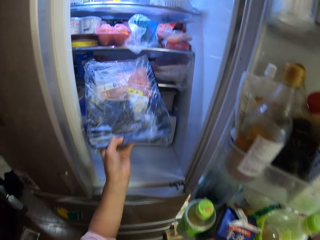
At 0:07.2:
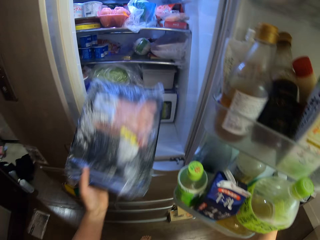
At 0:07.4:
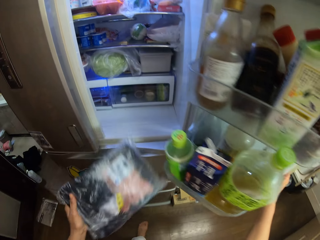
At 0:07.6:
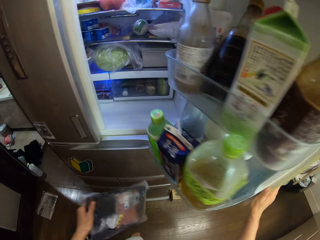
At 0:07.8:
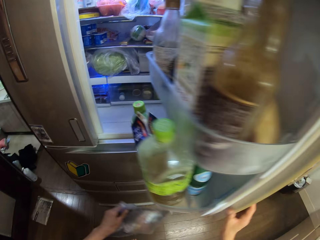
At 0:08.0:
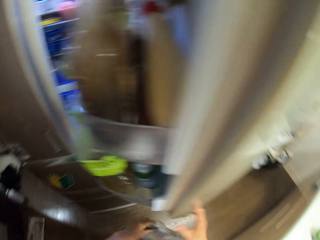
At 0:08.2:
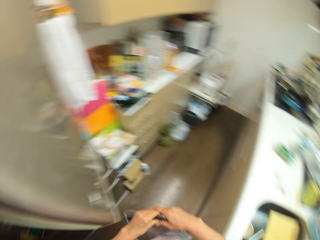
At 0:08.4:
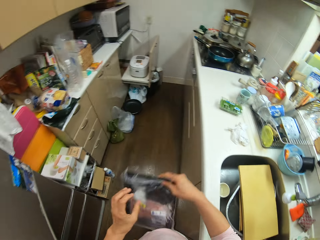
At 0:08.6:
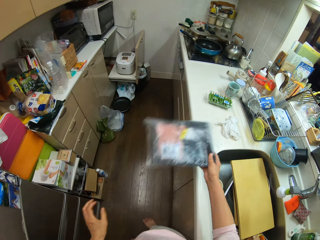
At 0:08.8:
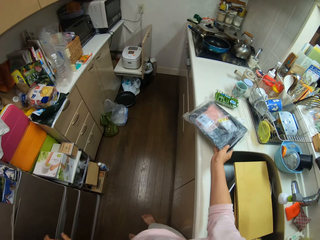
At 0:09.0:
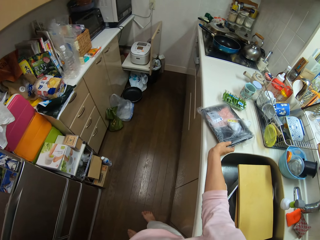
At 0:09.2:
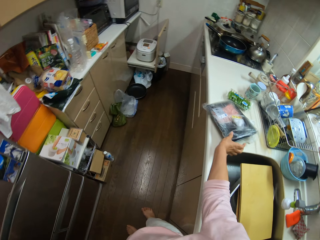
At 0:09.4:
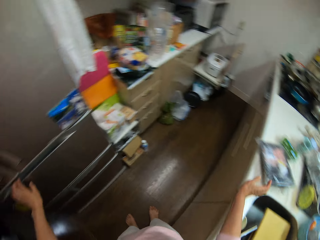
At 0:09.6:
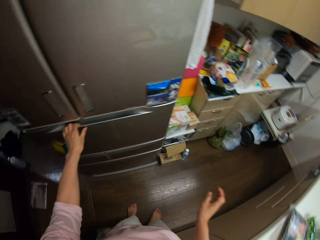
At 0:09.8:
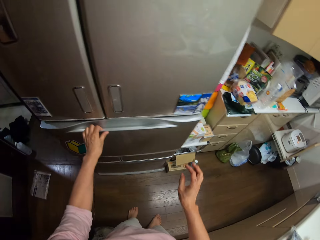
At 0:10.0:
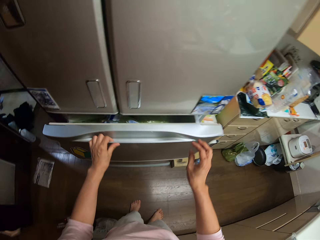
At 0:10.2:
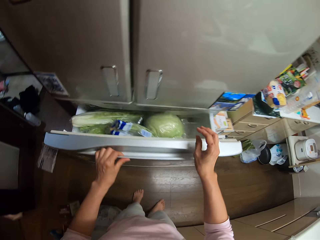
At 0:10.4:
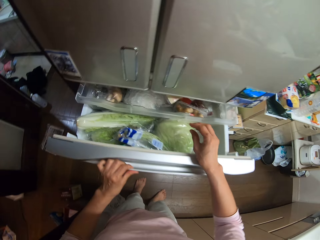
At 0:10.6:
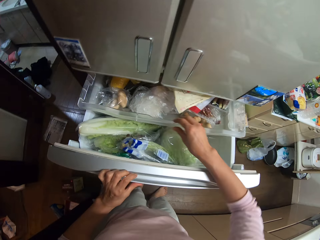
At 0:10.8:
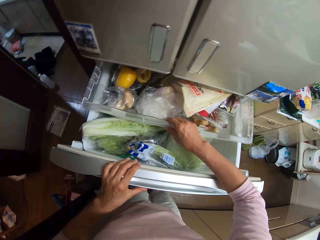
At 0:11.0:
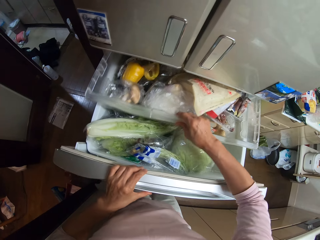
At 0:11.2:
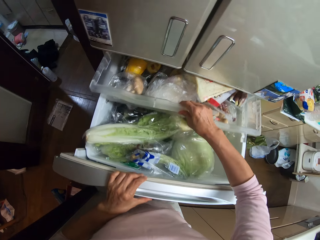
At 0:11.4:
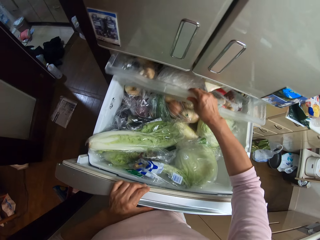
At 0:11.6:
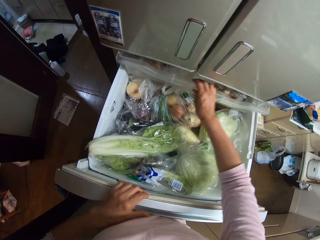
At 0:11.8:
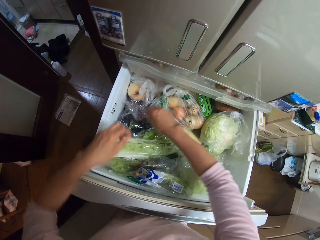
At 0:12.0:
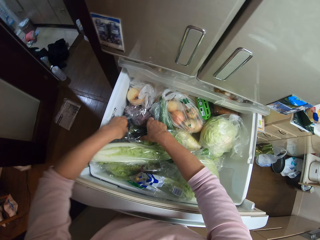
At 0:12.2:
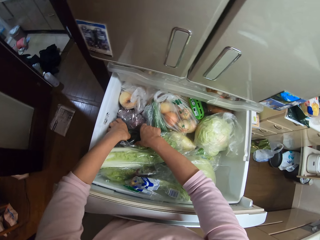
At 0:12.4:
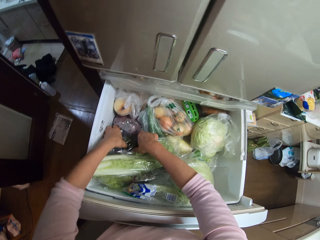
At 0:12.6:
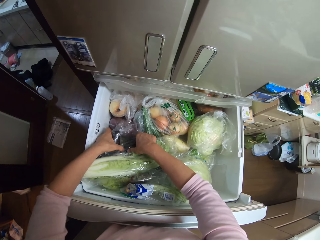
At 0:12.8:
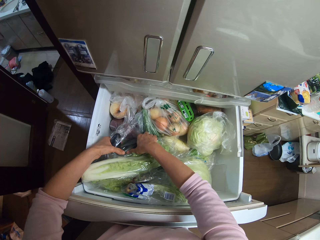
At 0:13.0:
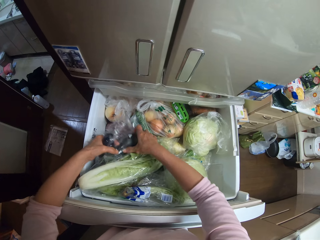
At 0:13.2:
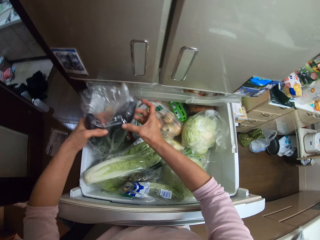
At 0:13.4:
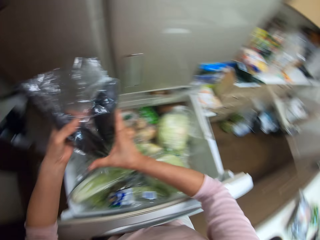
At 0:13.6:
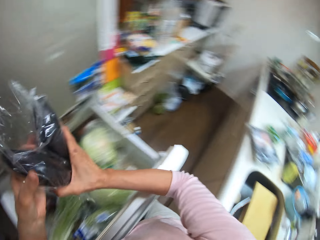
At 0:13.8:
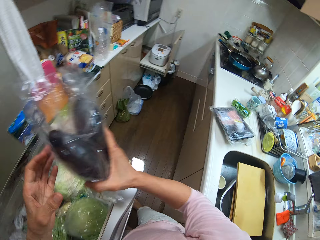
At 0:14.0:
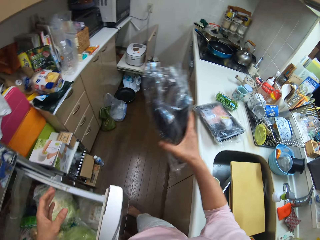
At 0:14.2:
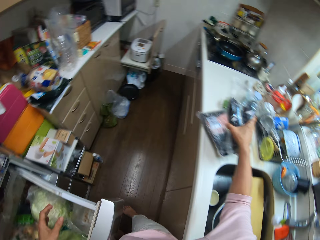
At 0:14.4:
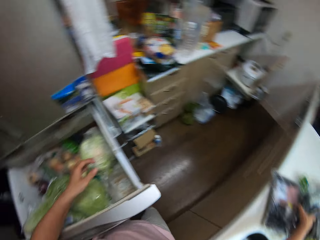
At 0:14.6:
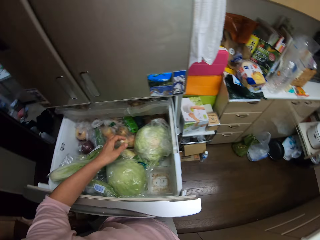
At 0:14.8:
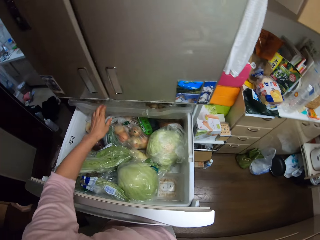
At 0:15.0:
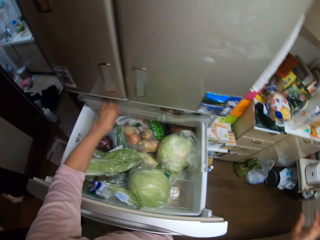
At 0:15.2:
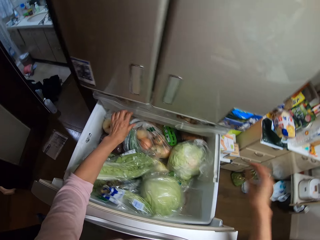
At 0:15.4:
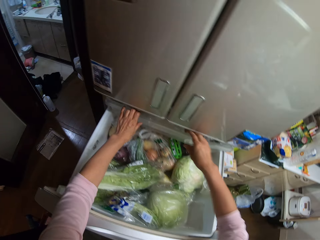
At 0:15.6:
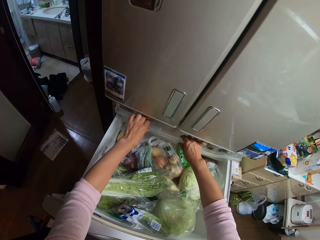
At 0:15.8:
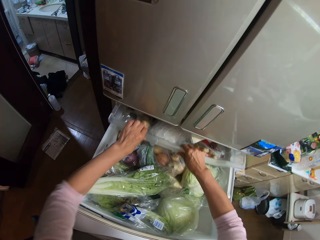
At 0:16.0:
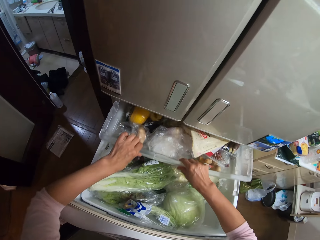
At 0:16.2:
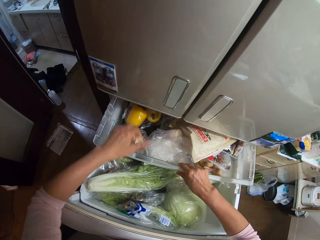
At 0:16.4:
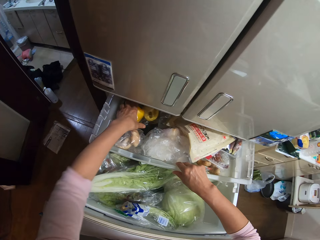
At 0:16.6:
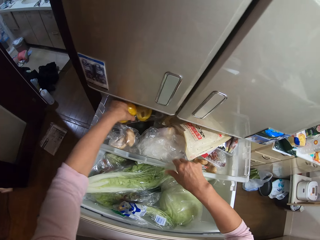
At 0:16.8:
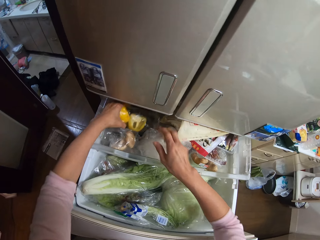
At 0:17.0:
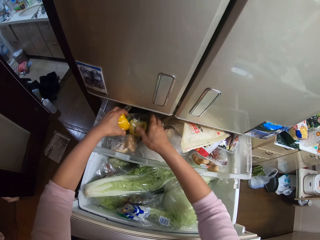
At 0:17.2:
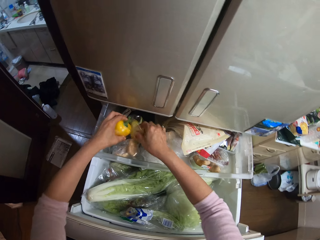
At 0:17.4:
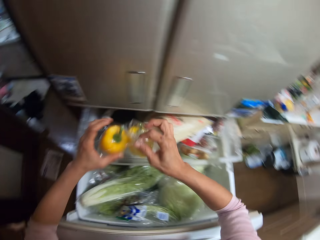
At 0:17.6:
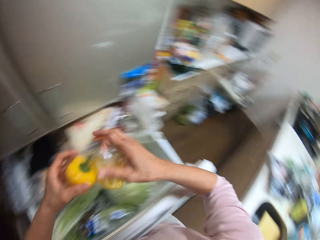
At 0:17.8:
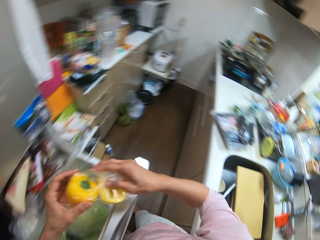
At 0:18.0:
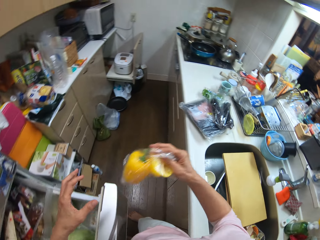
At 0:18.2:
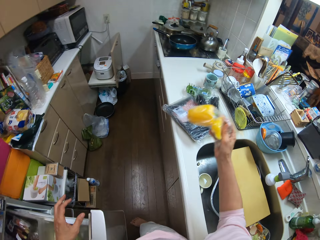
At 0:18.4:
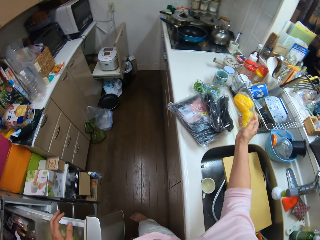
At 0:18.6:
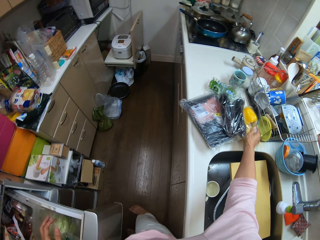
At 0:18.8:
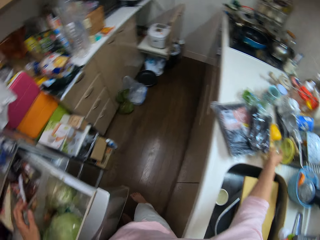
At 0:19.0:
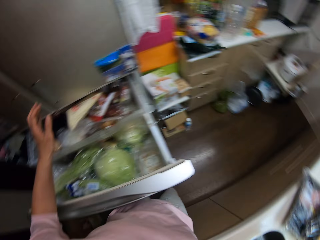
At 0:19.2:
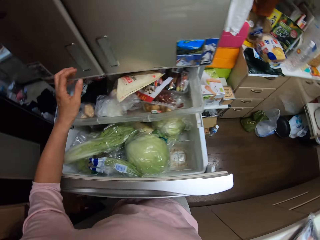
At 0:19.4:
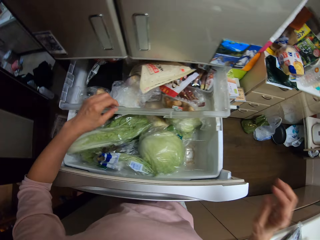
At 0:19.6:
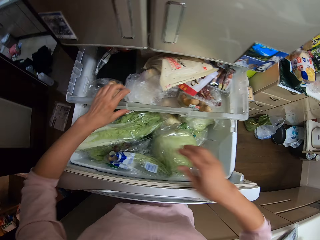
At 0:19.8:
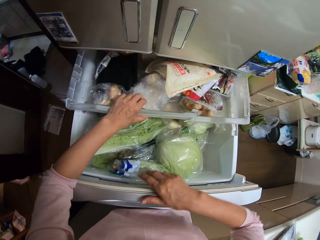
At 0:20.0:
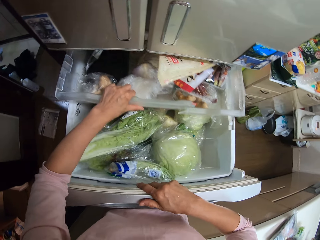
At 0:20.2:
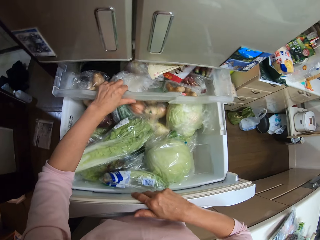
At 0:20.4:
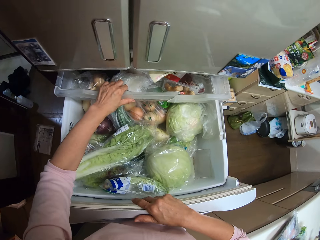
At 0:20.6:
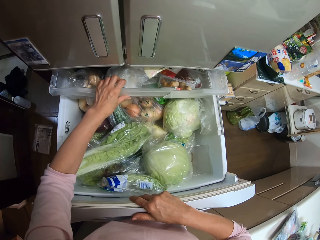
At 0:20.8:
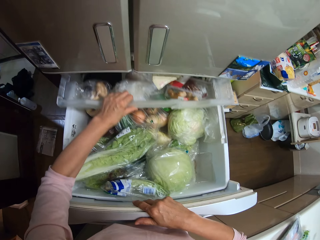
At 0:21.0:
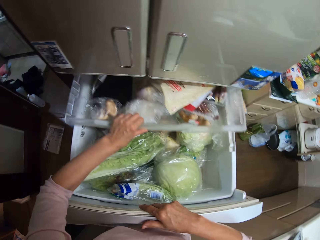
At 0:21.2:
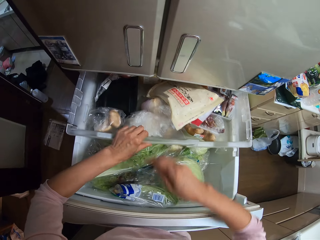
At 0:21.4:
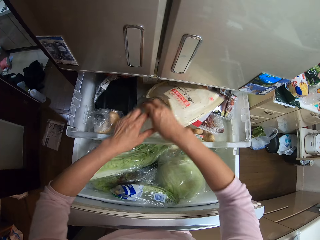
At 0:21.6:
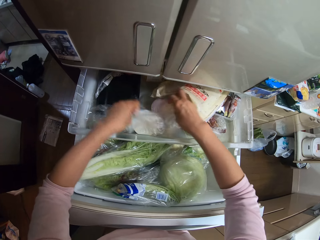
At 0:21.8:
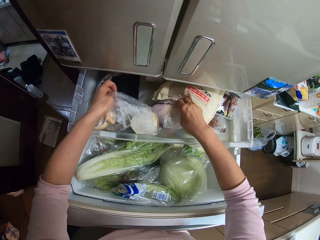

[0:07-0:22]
The camera wearer closes the door with her right hand. She drops the nylon pack on the kitchen surface with her right hand. She opens the fridge with her left hand. She adjusts a drawer with her right hand. She pushes the fridge's tray inside. She picks up a nylon of eggplants from the fridge with her hands. She drops the nylon of eggplants on the kitchen surface. She pulls the drawer out with her hands. She picks up a nylon of yellow bell peppers from the drawer. She drops the yellow bell pepper on the kitchen surface. She adjusts the drawer with her left hand. She pulls the fridge's tray out.

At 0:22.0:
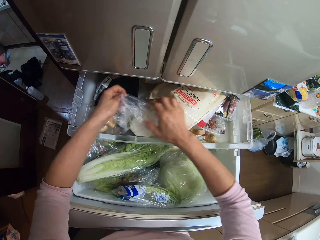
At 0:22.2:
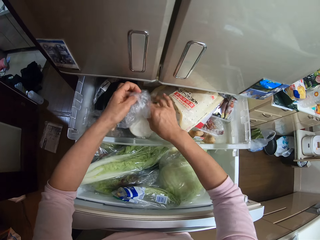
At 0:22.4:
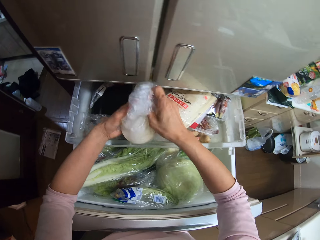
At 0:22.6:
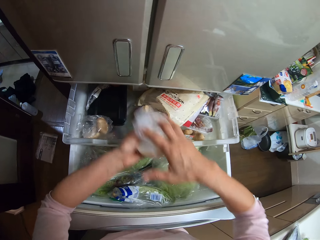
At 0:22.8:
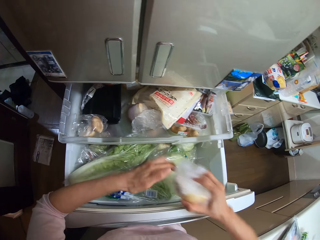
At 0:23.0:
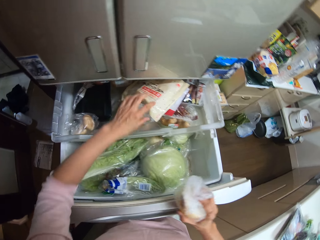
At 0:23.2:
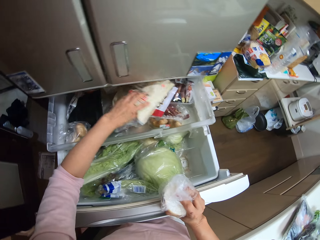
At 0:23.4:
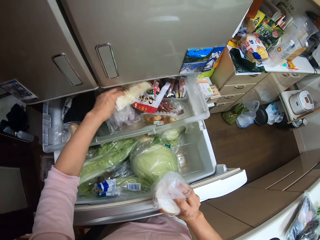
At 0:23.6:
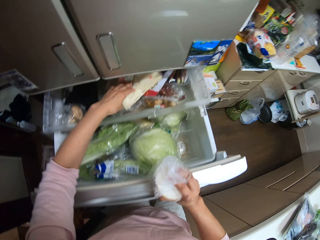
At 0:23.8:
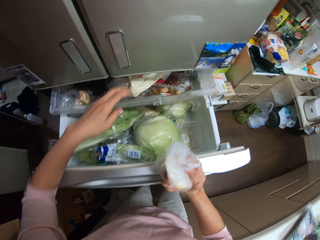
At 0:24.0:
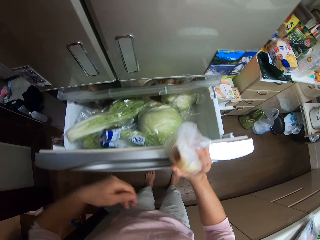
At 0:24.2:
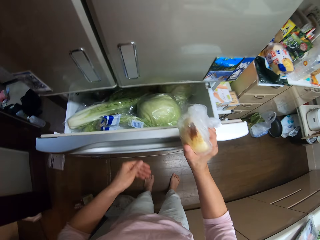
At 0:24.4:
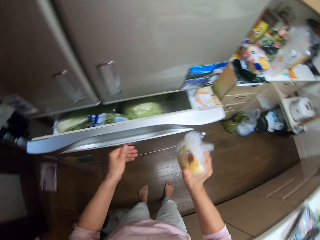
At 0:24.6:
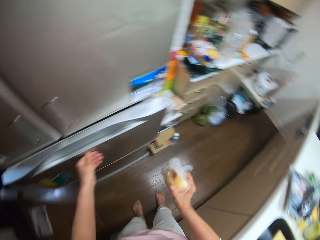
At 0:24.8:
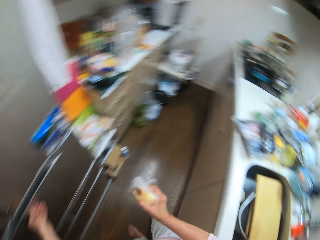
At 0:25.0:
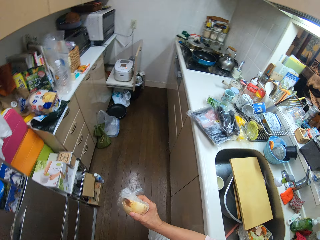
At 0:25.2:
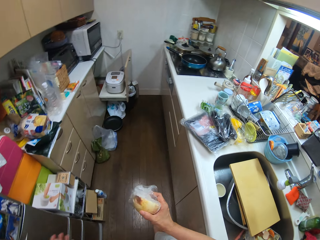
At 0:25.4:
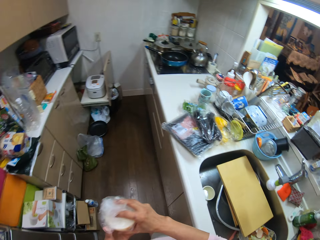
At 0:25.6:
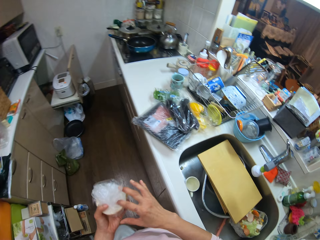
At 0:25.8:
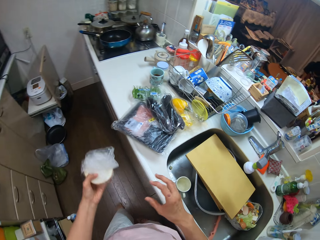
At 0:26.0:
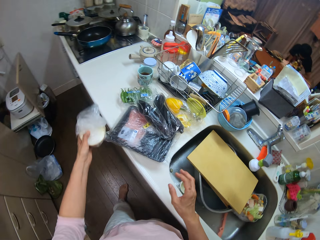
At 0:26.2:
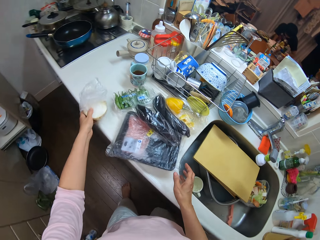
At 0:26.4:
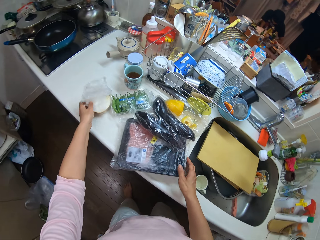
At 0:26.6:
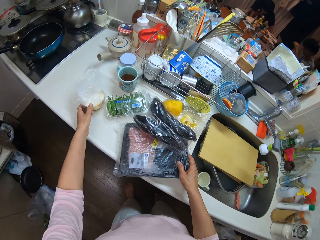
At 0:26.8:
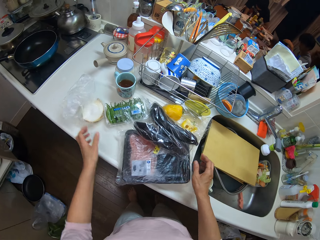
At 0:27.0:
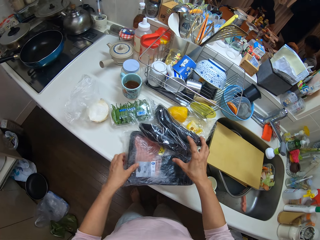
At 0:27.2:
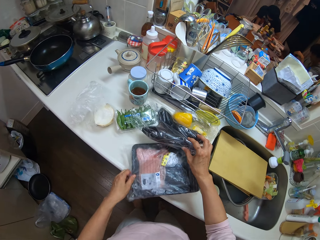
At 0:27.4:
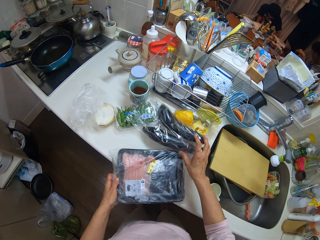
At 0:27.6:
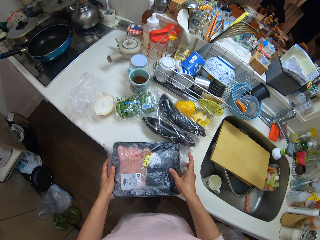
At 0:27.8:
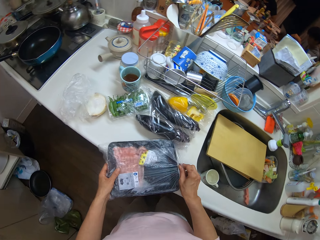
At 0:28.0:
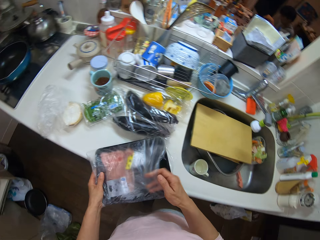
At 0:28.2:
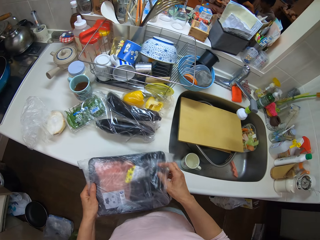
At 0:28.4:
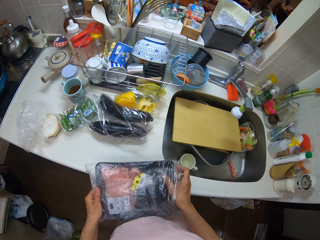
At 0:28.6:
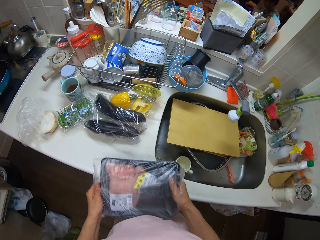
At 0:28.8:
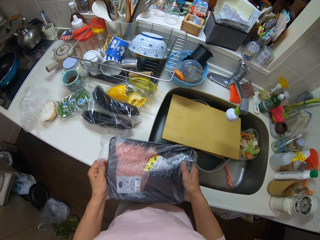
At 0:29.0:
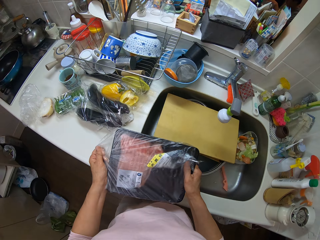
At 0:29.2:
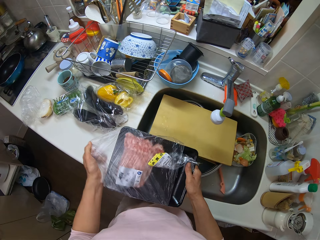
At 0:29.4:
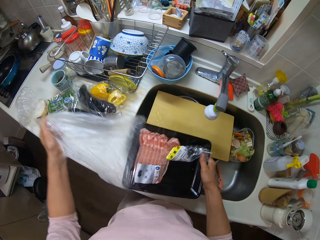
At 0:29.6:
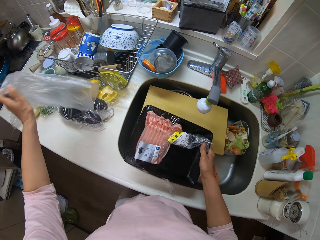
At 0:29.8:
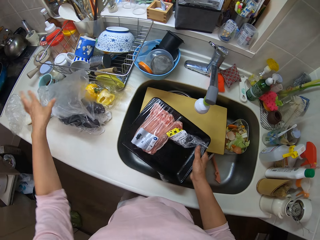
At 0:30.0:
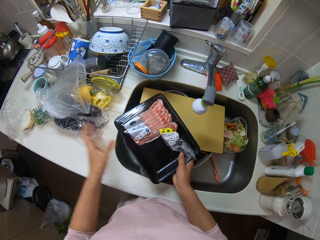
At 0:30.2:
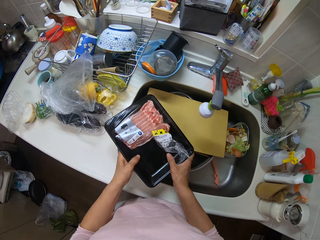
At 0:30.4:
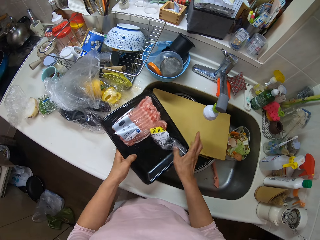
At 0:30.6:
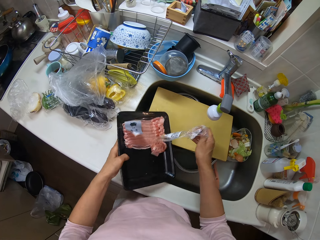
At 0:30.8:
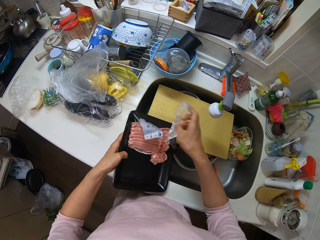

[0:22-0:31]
The camera wearer picks up a nylon of onions from the fridge drawer. She adjusts a foodstuff in the drawer. She closes the drawer with her left hand. She walks to the counter. She drops the onions on the kitchen surface. She removes a tray from a nylon pack. She removes paper from the tray.
